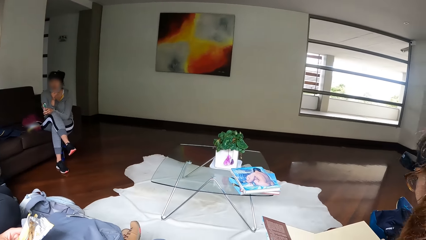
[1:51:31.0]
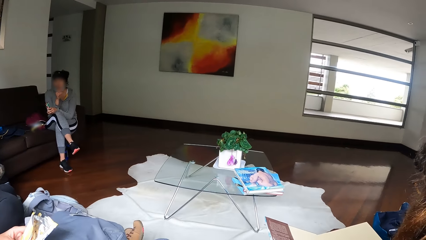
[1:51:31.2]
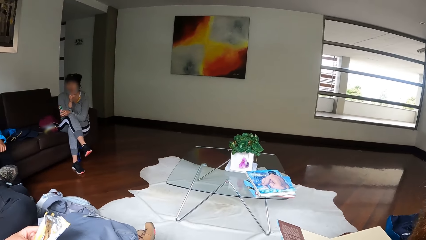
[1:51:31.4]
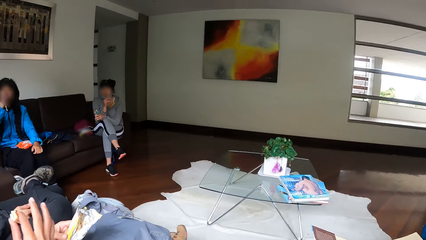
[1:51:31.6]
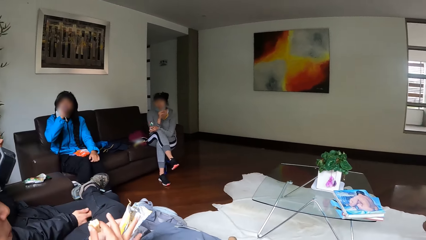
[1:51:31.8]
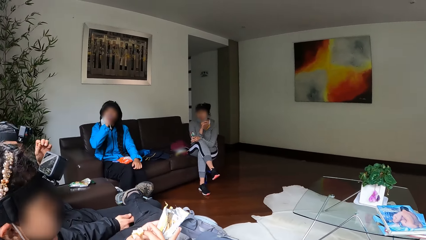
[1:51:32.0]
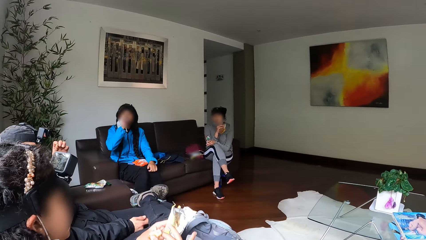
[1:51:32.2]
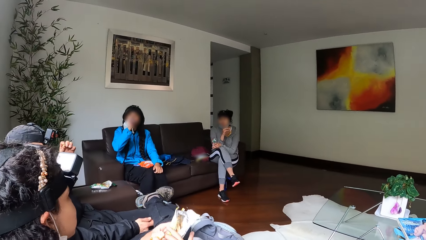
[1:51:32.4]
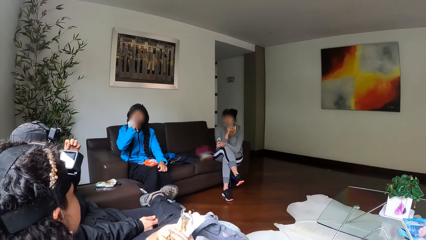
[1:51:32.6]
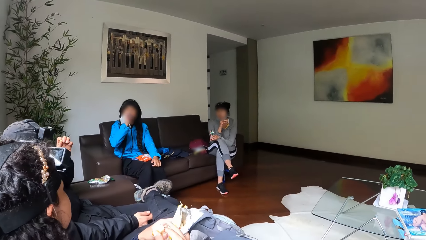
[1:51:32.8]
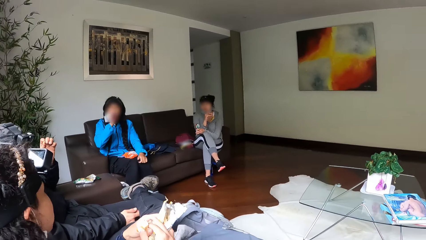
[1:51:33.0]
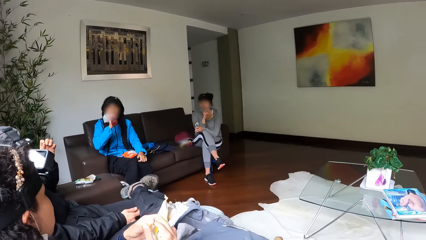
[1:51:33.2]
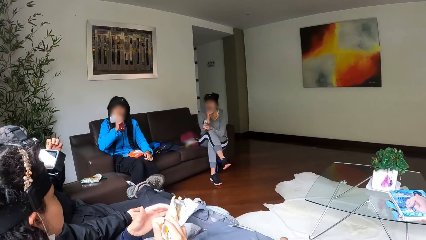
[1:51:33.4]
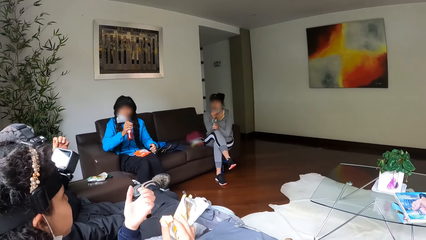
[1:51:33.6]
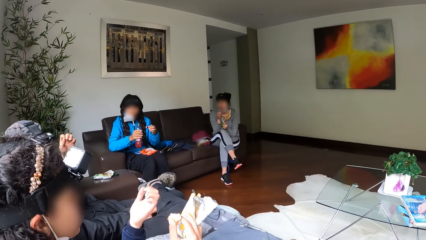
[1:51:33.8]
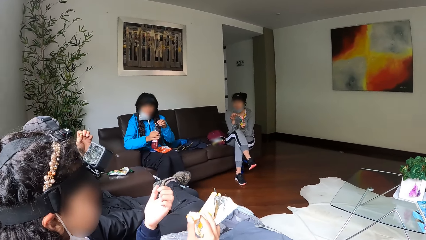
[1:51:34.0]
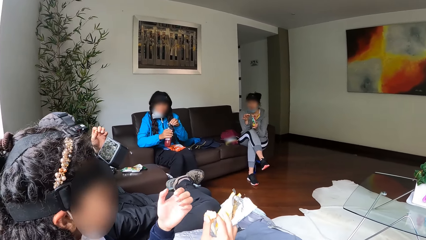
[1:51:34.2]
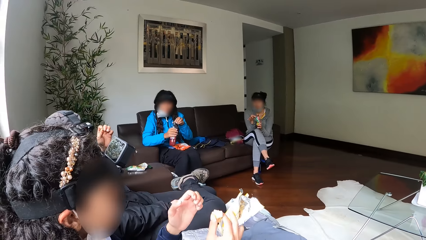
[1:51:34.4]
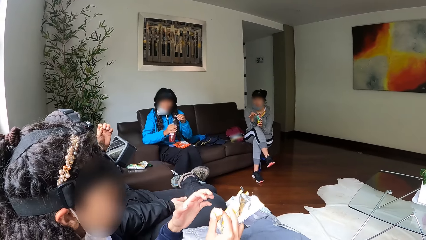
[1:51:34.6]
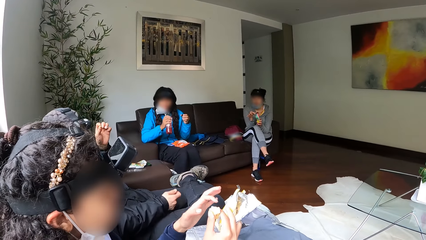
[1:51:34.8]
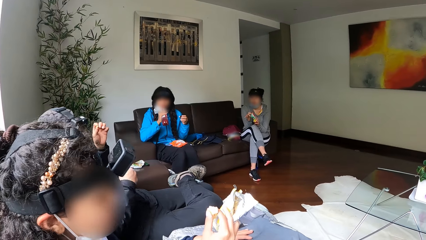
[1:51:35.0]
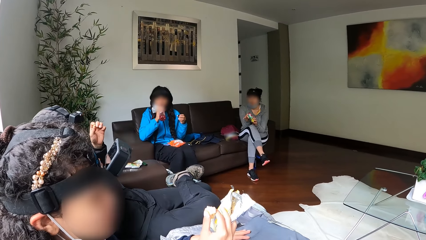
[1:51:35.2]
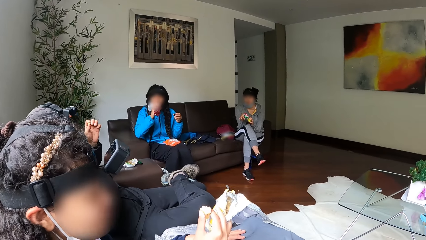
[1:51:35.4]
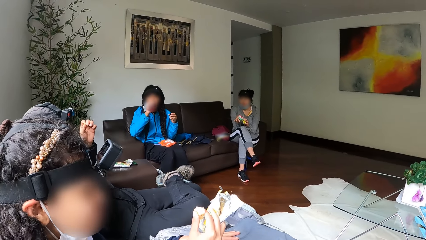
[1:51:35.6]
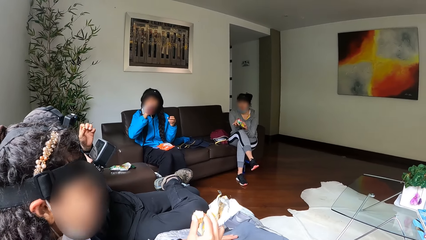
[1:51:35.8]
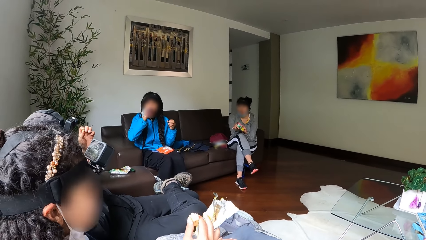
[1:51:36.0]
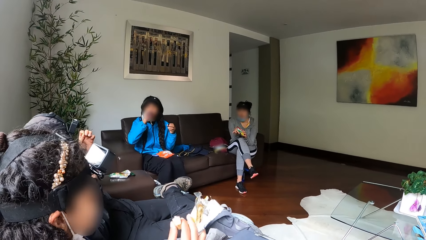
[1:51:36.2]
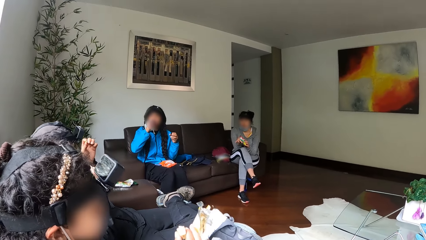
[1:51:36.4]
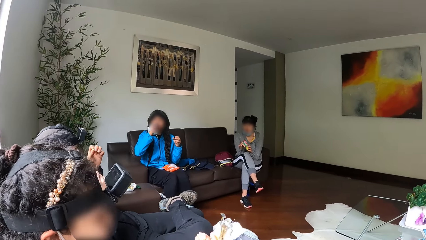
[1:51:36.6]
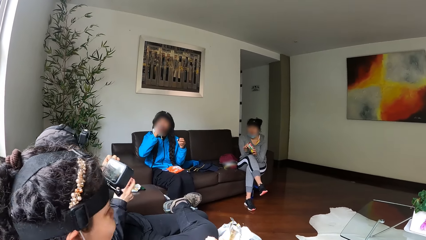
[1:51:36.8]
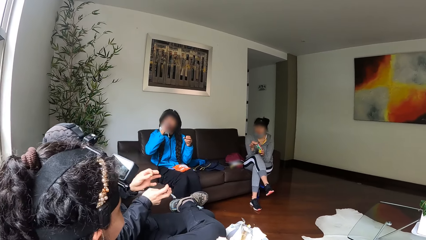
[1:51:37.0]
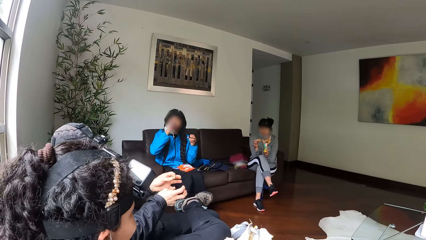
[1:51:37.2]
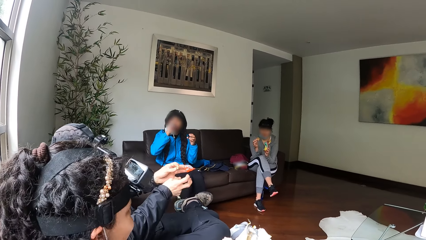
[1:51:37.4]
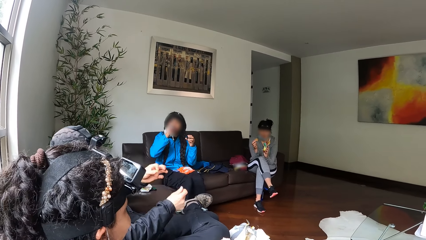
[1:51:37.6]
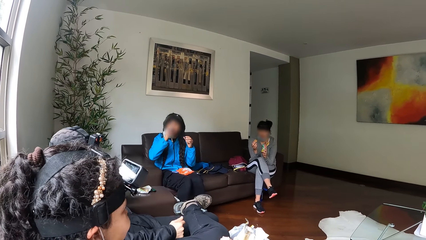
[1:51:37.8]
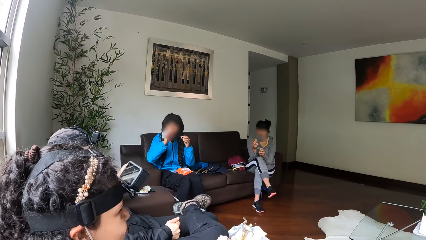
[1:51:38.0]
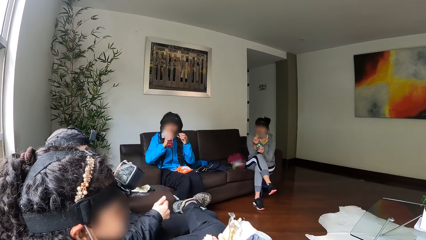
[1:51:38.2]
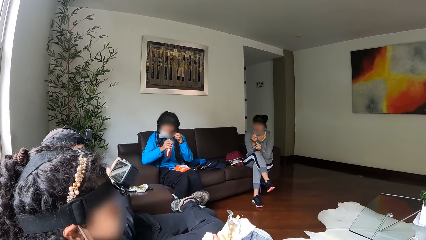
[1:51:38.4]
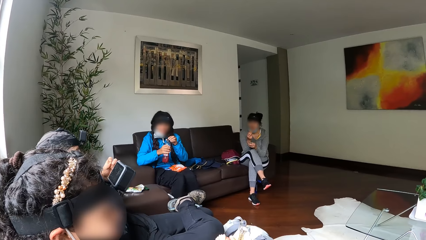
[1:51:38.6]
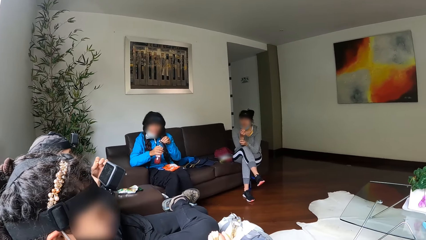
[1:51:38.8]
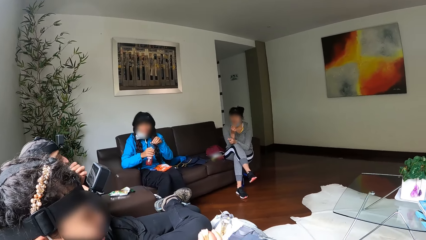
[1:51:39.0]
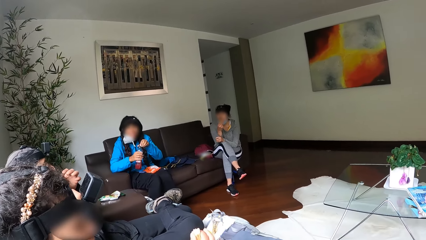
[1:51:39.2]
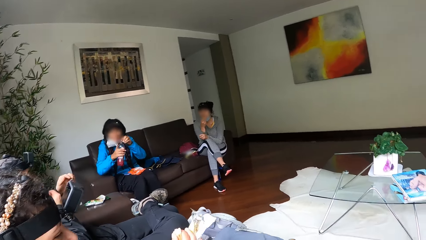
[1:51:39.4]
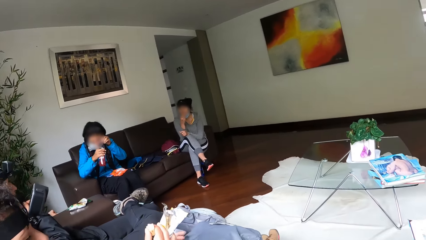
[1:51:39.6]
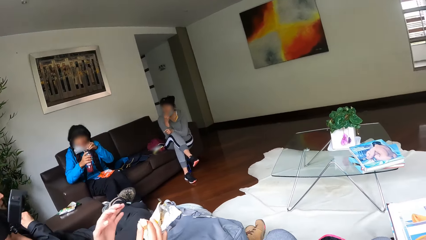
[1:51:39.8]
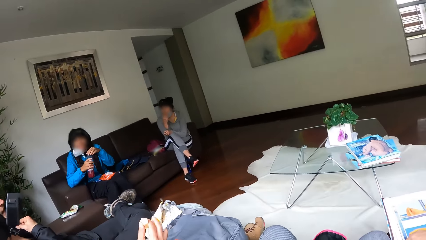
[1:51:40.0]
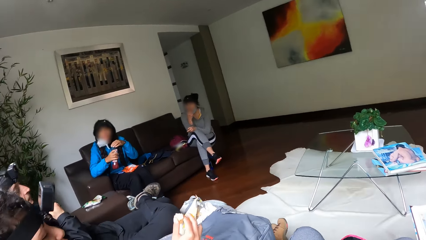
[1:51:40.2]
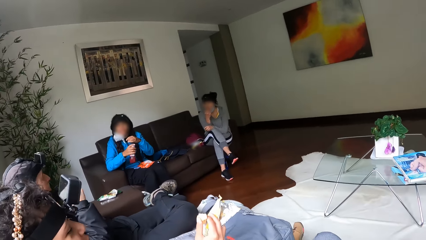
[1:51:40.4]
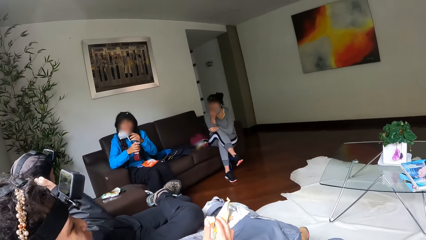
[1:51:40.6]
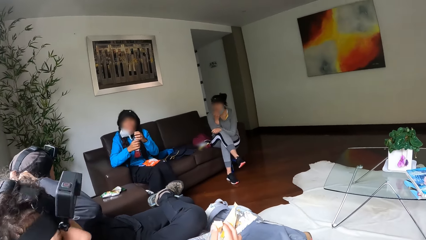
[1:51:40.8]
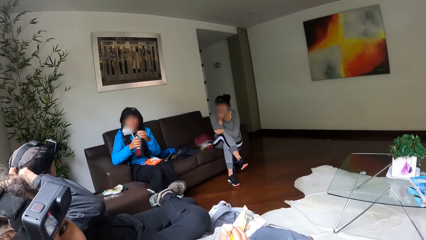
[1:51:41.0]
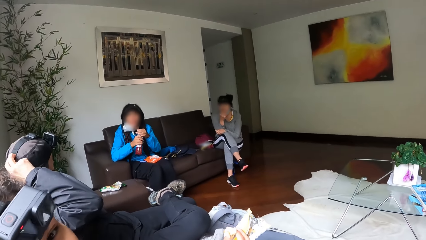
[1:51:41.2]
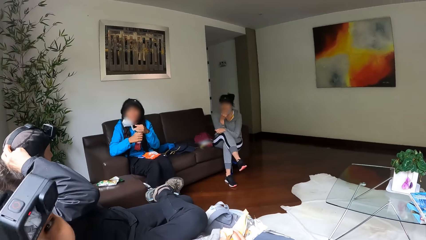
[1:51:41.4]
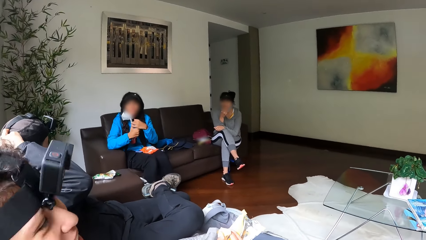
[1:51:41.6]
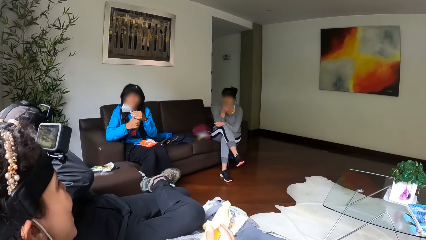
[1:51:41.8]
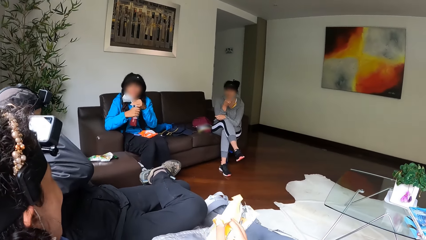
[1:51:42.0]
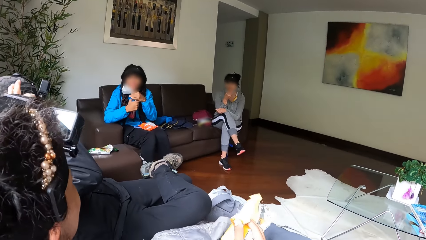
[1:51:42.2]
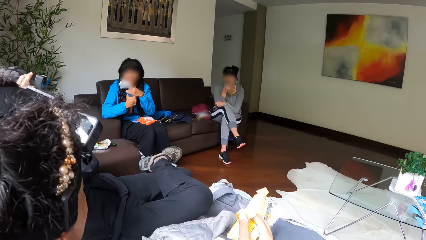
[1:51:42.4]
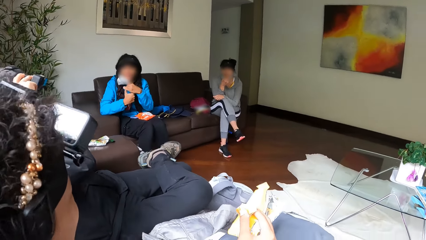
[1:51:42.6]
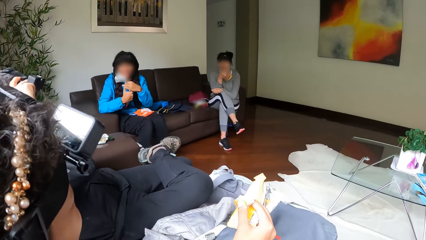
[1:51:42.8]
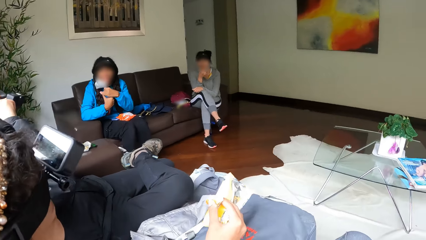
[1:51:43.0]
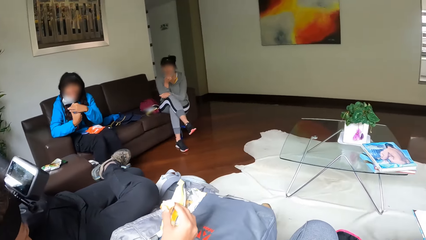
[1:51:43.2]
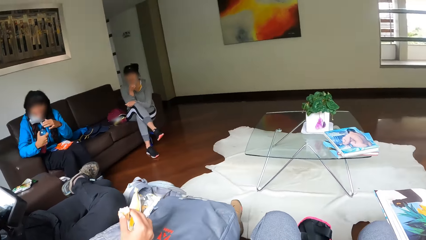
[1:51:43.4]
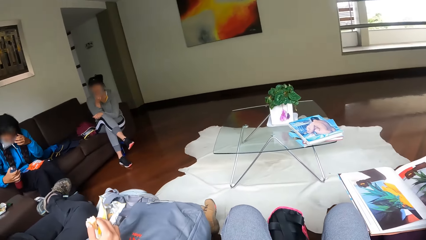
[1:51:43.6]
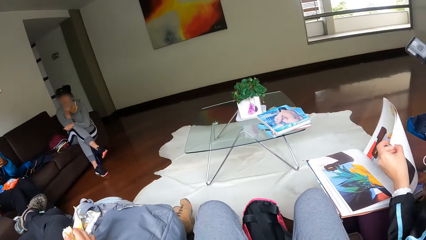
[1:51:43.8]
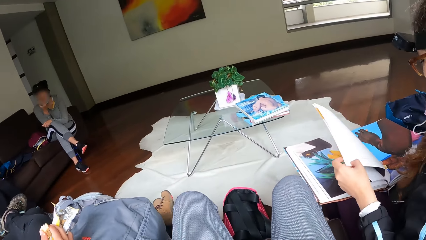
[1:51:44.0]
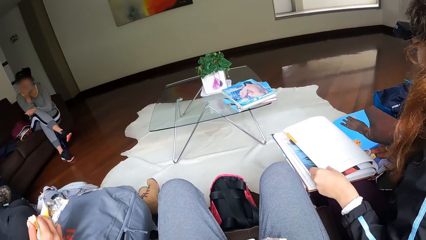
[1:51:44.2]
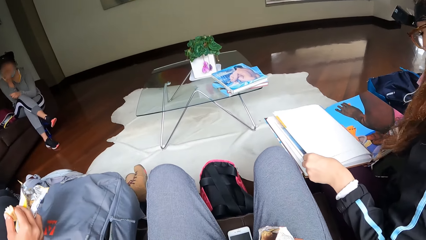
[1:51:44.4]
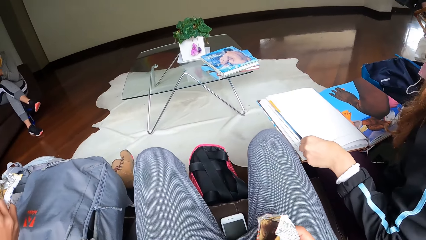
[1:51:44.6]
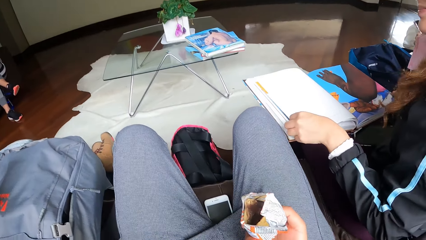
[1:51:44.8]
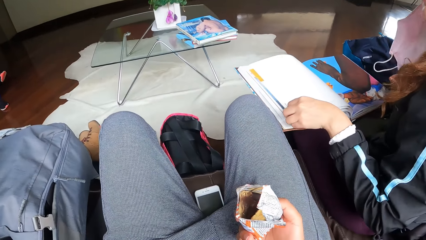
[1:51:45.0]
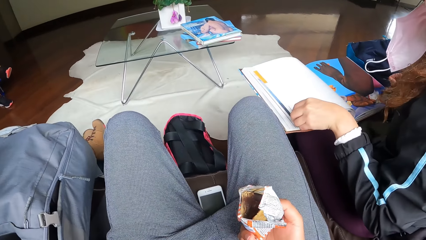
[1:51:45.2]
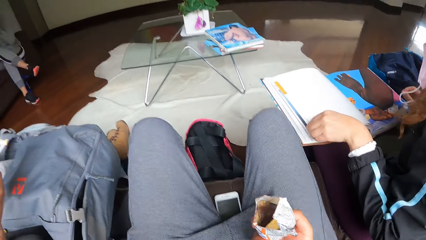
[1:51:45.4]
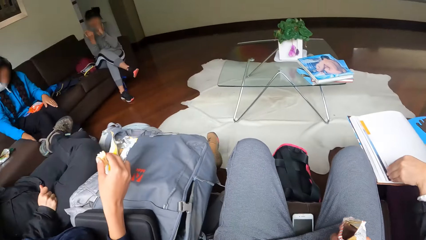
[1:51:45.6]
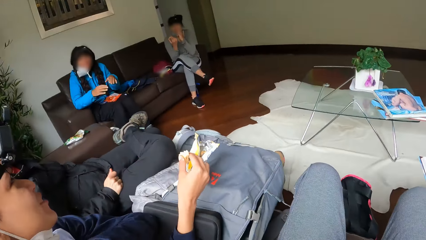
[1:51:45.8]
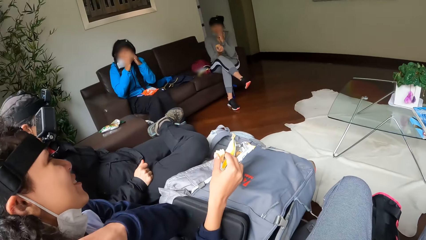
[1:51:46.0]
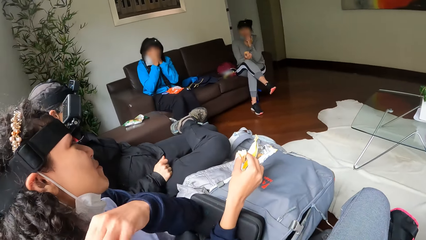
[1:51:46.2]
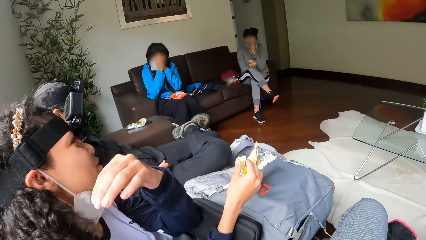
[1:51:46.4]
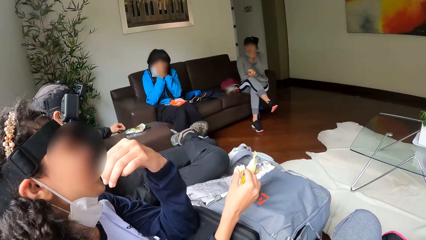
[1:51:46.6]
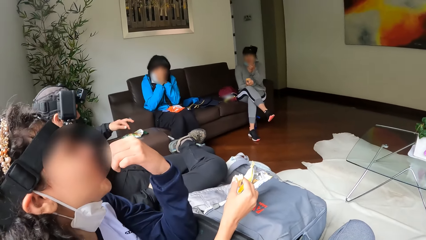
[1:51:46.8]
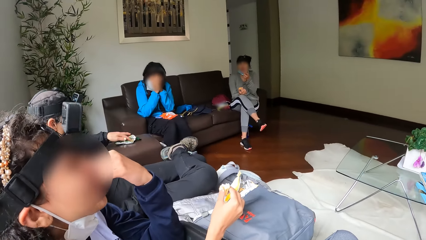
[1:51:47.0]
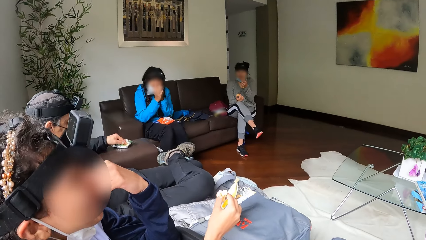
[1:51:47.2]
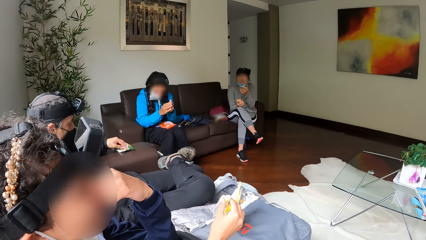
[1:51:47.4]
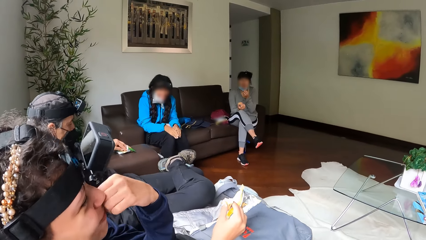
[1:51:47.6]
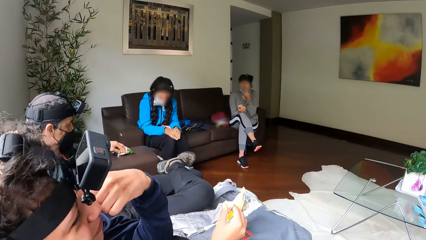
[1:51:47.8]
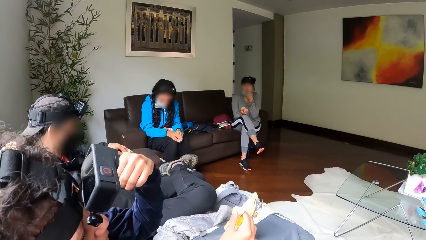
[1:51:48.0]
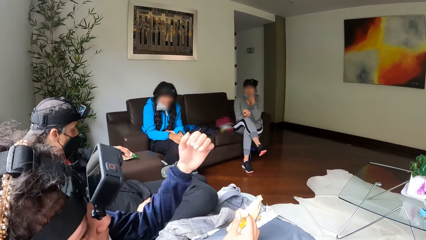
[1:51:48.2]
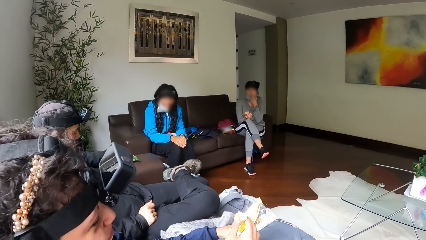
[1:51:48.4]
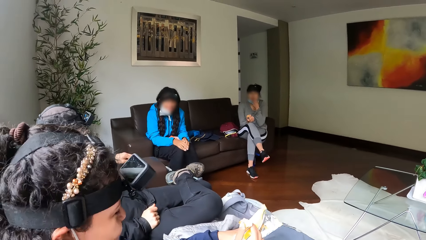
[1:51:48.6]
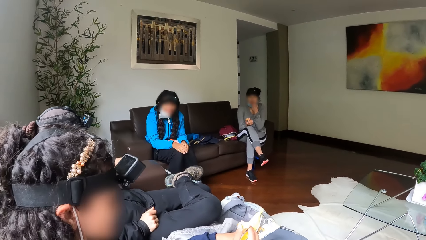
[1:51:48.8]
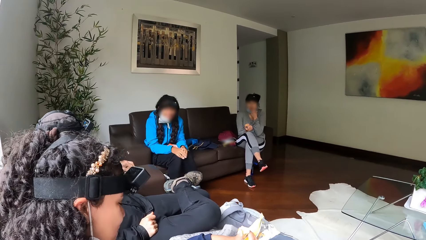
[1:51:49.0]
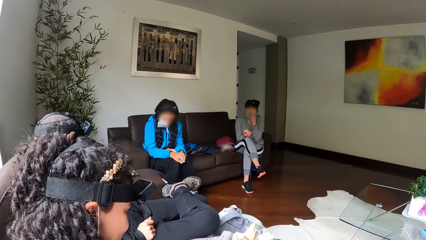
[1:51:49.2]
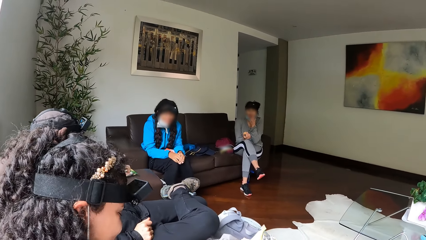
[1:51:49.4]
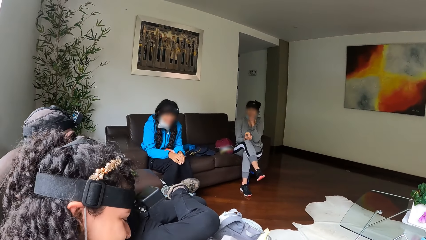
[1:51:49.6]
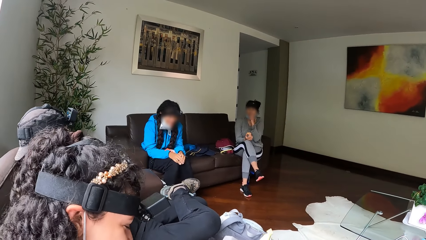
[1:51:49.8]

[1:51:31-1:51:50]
The woman drinks the beverage. The woman closes the soda with her left hand. The ladies and men dialogue. The woman flips a page of the book with her left hand. Another lady opens the newsletter paper.
